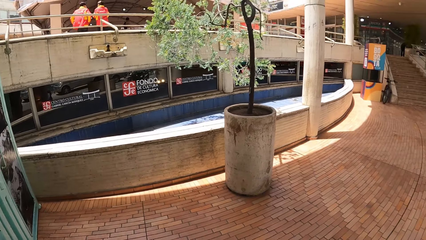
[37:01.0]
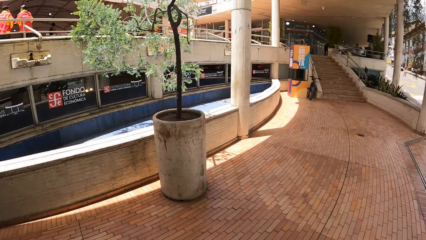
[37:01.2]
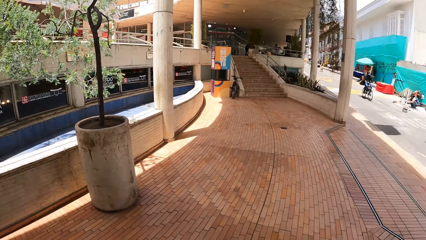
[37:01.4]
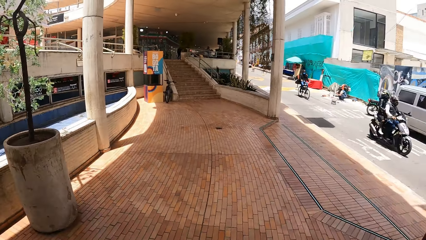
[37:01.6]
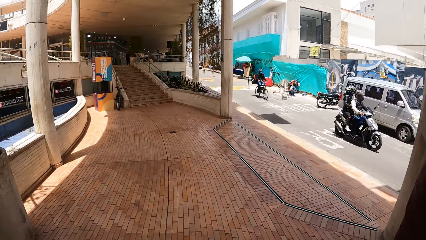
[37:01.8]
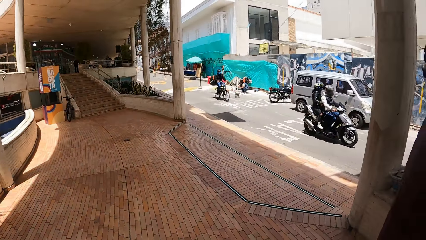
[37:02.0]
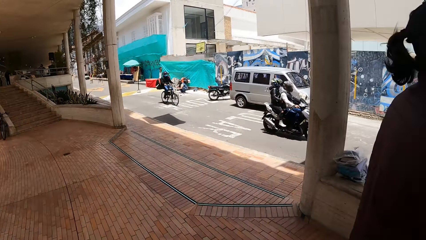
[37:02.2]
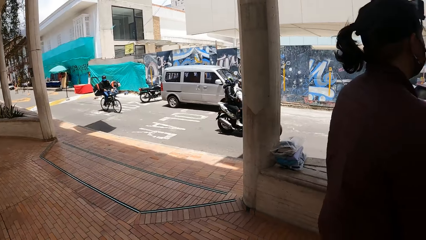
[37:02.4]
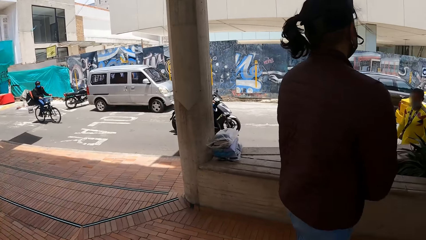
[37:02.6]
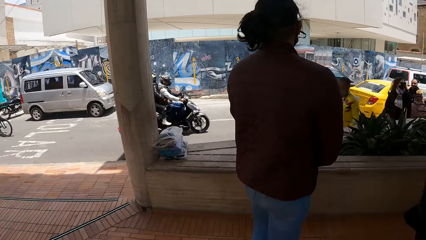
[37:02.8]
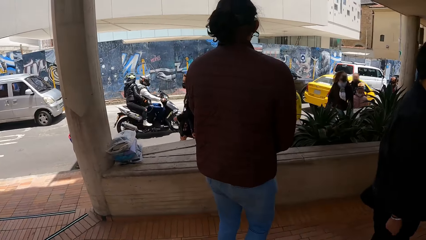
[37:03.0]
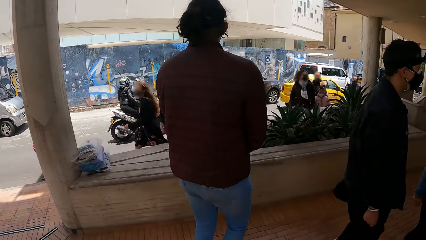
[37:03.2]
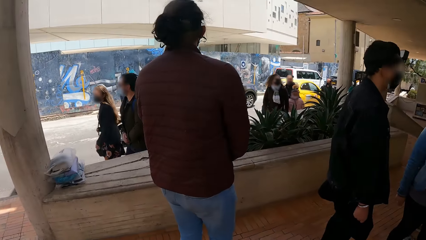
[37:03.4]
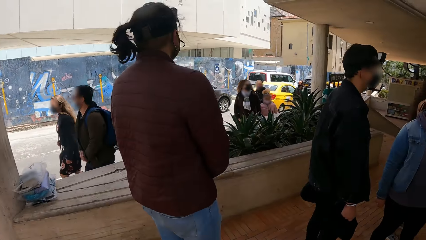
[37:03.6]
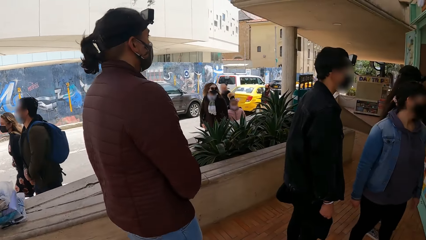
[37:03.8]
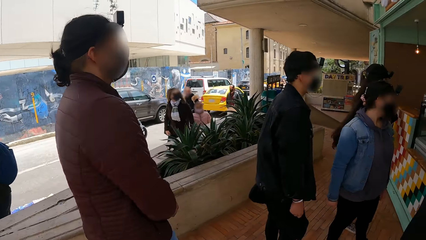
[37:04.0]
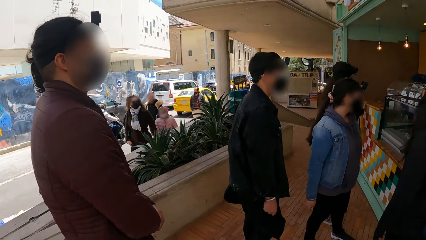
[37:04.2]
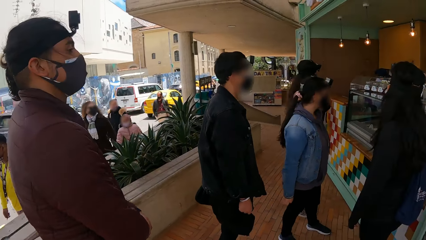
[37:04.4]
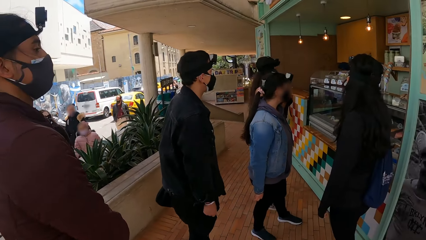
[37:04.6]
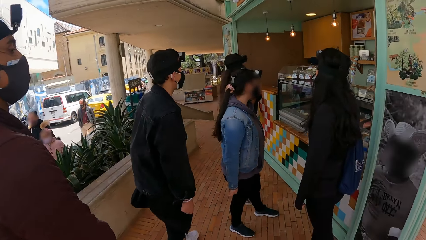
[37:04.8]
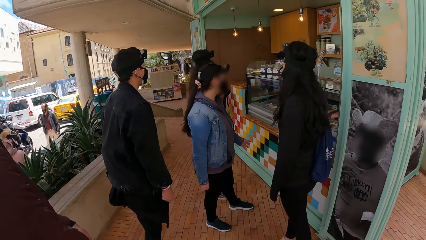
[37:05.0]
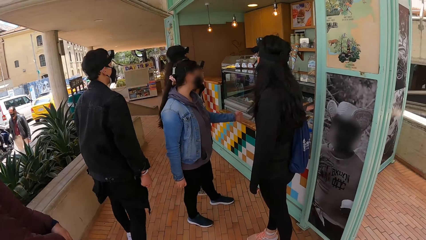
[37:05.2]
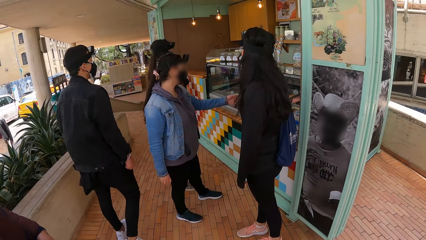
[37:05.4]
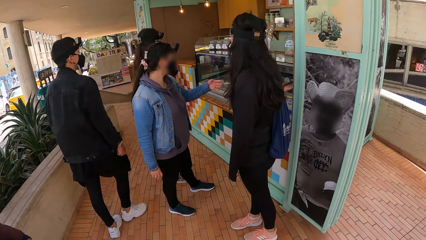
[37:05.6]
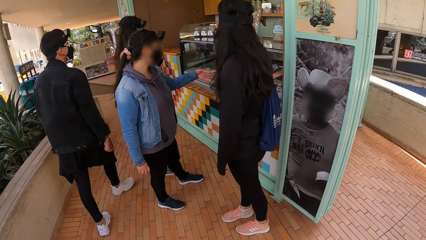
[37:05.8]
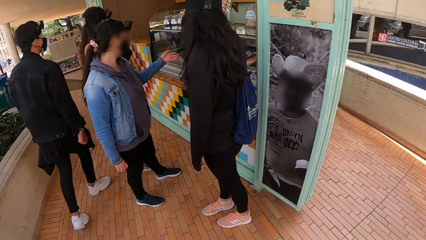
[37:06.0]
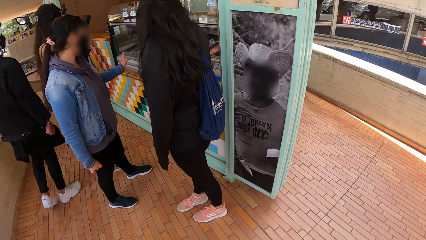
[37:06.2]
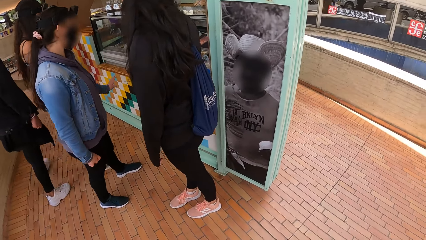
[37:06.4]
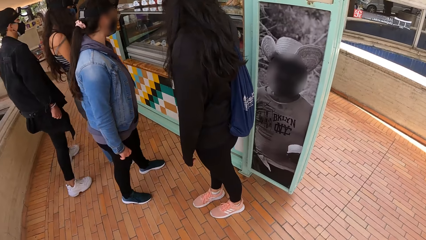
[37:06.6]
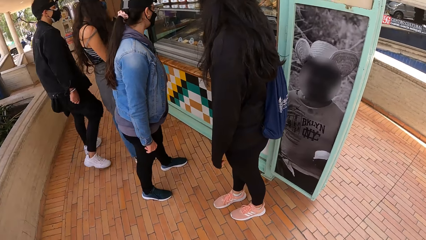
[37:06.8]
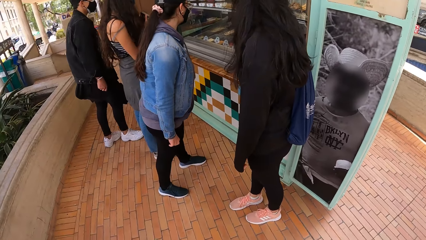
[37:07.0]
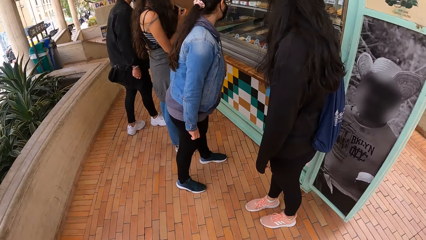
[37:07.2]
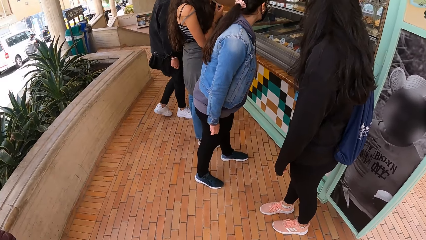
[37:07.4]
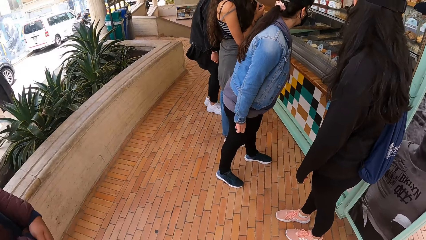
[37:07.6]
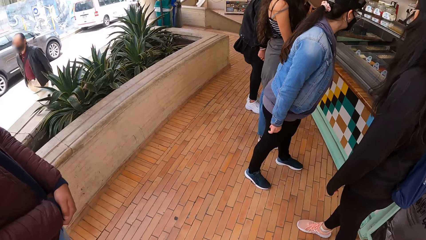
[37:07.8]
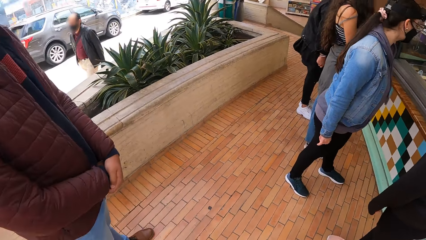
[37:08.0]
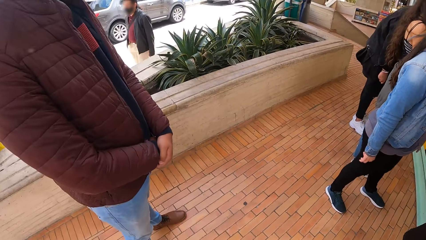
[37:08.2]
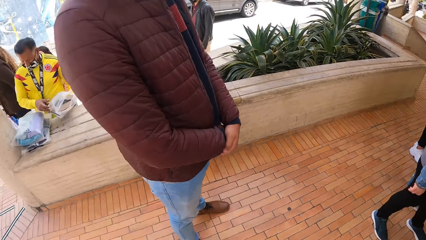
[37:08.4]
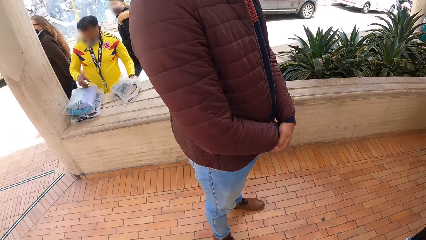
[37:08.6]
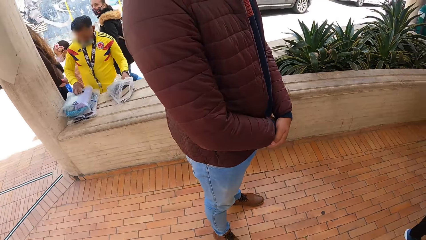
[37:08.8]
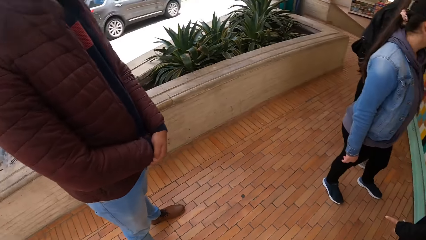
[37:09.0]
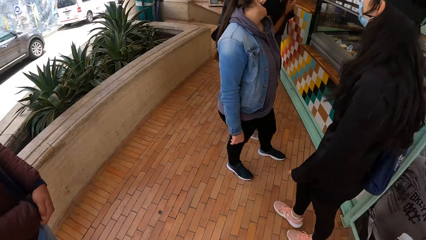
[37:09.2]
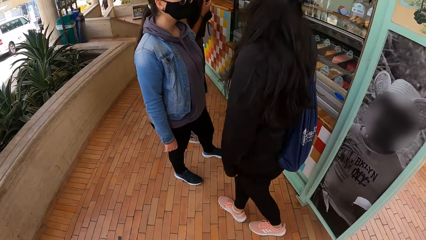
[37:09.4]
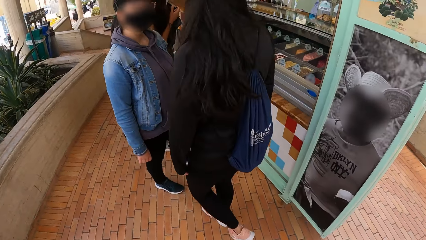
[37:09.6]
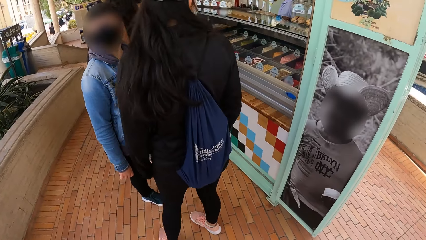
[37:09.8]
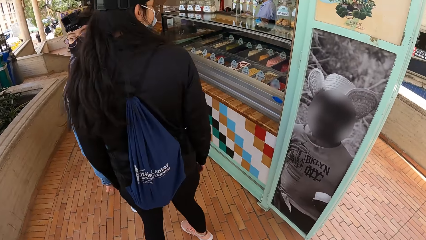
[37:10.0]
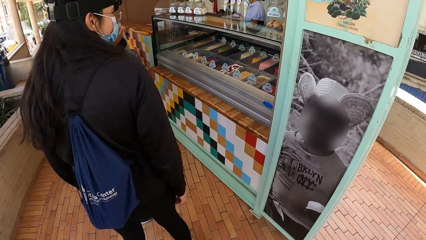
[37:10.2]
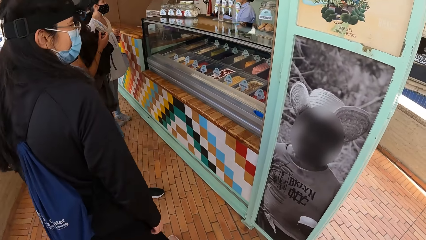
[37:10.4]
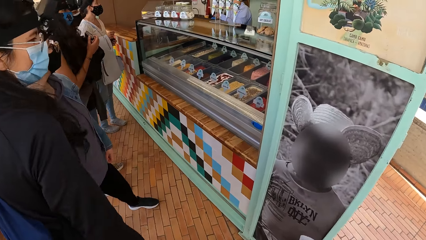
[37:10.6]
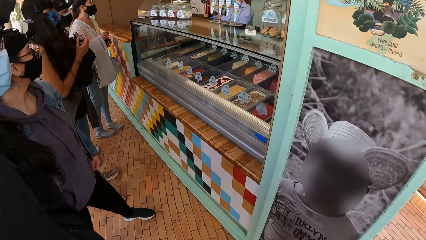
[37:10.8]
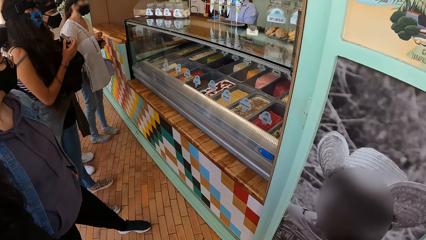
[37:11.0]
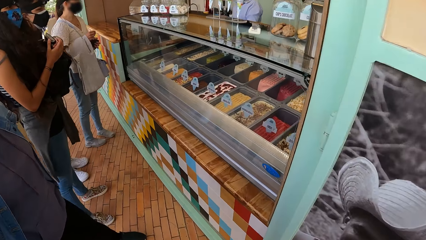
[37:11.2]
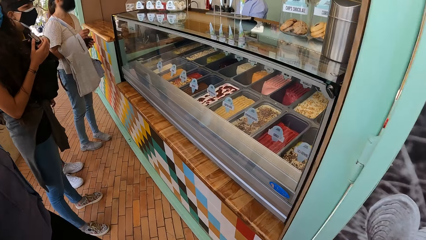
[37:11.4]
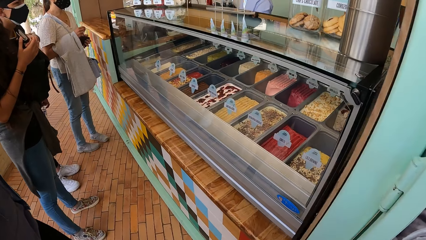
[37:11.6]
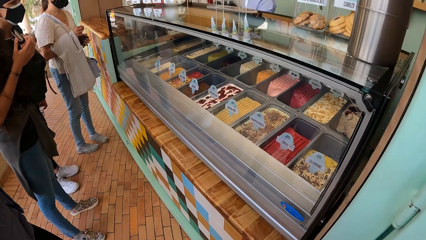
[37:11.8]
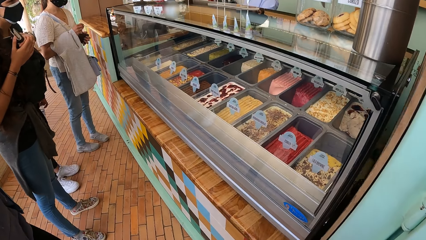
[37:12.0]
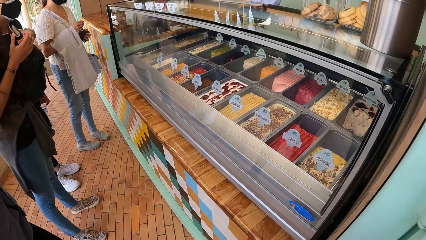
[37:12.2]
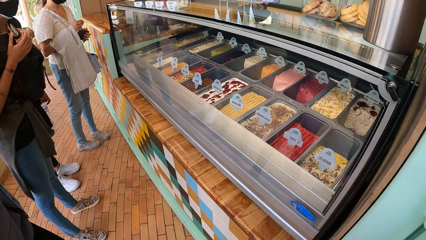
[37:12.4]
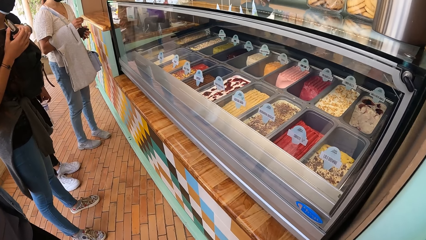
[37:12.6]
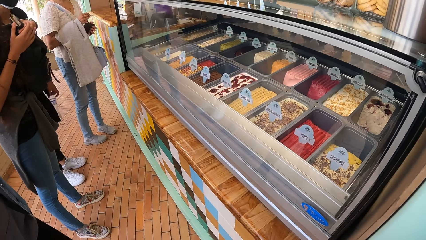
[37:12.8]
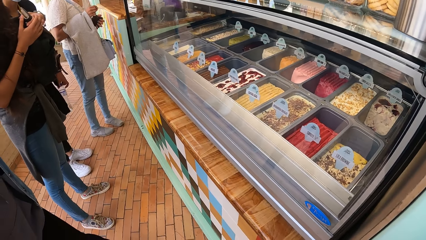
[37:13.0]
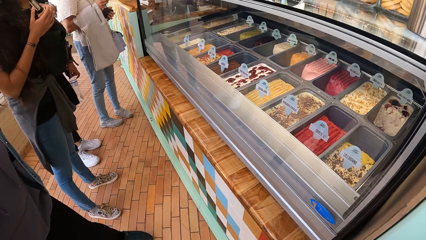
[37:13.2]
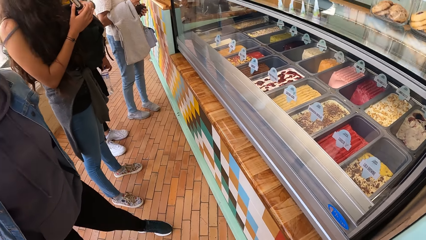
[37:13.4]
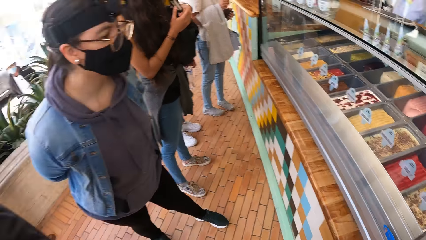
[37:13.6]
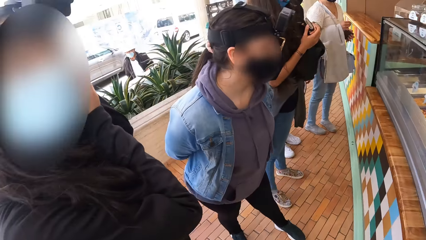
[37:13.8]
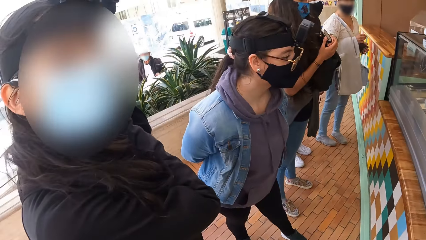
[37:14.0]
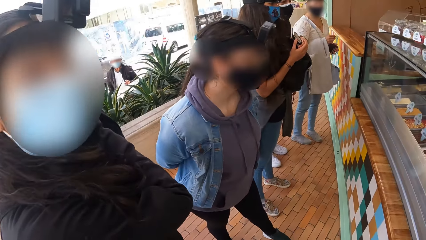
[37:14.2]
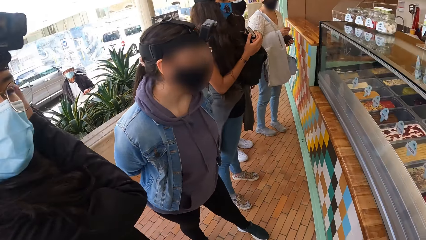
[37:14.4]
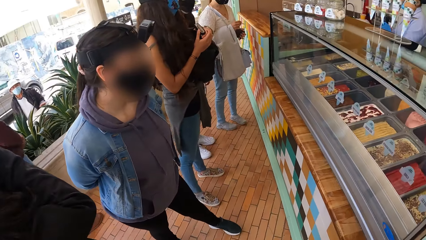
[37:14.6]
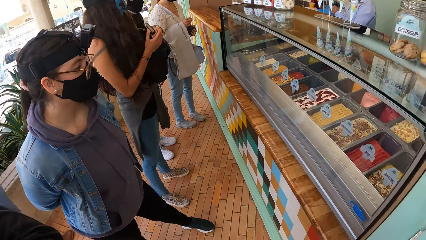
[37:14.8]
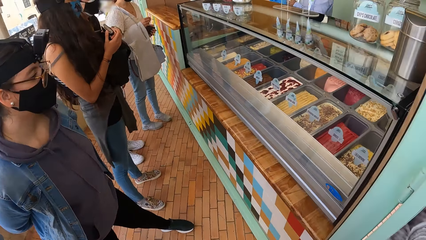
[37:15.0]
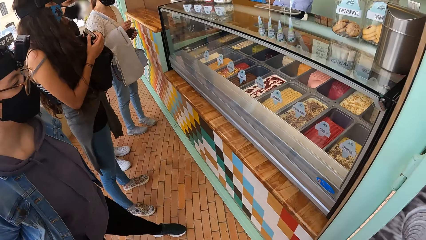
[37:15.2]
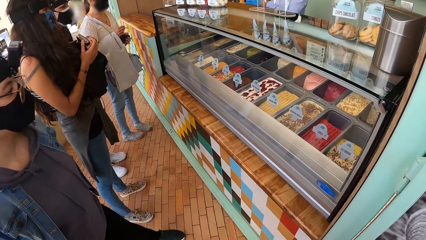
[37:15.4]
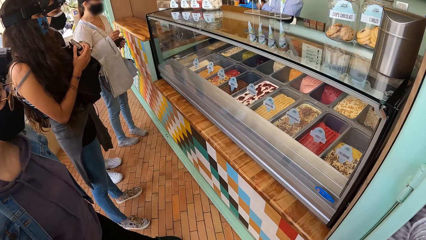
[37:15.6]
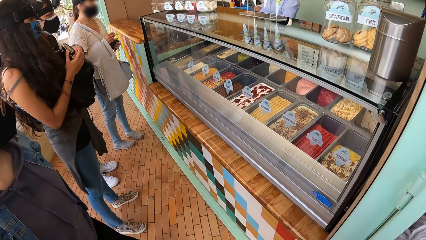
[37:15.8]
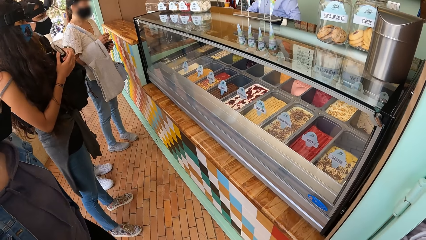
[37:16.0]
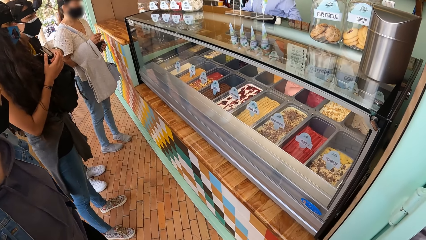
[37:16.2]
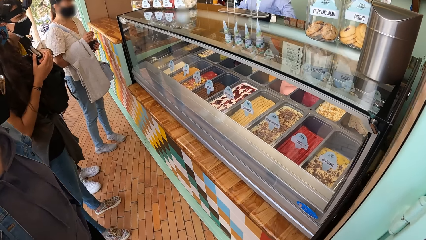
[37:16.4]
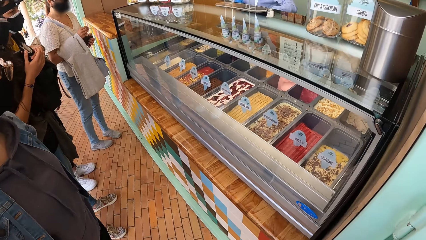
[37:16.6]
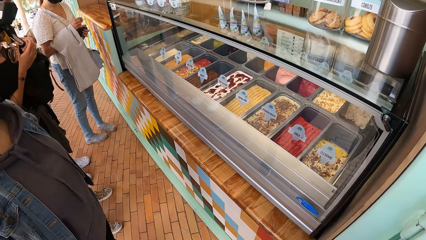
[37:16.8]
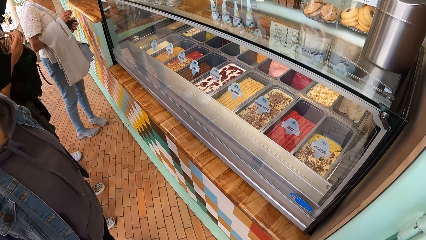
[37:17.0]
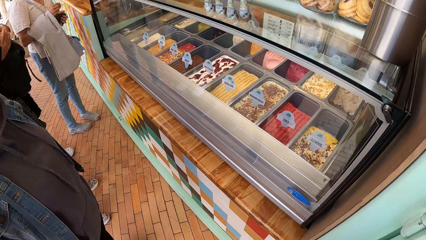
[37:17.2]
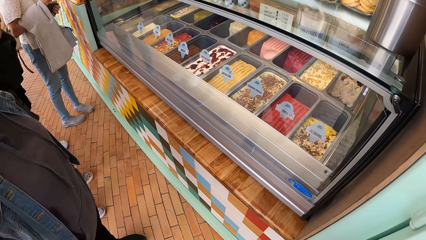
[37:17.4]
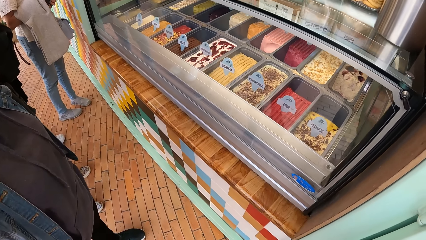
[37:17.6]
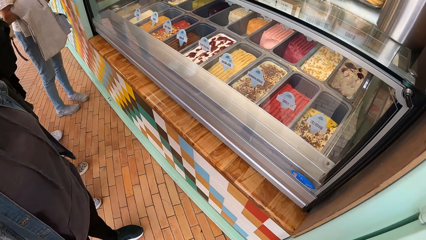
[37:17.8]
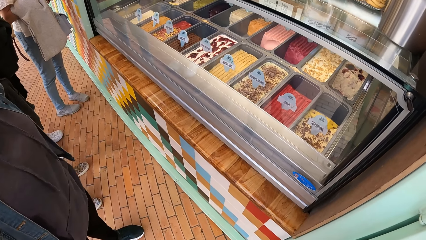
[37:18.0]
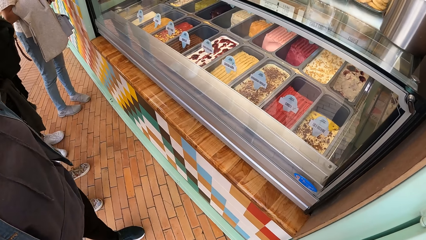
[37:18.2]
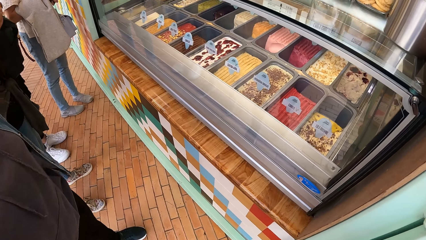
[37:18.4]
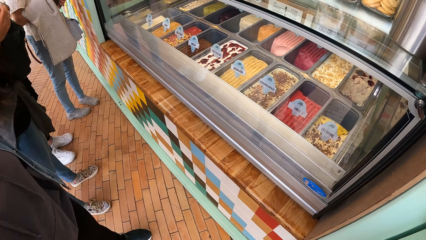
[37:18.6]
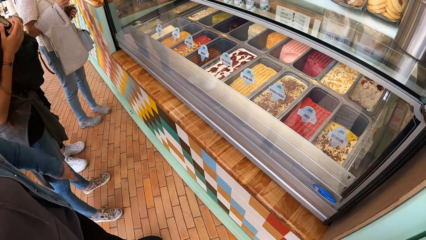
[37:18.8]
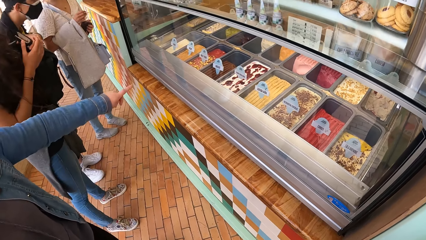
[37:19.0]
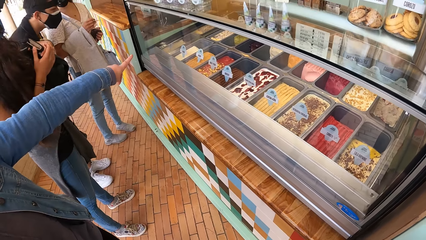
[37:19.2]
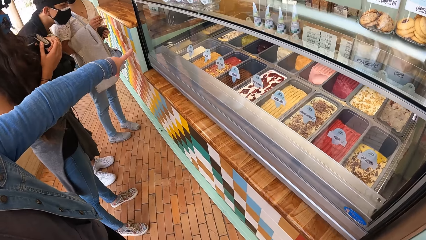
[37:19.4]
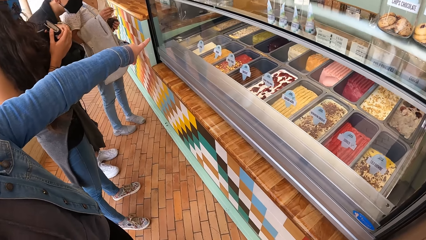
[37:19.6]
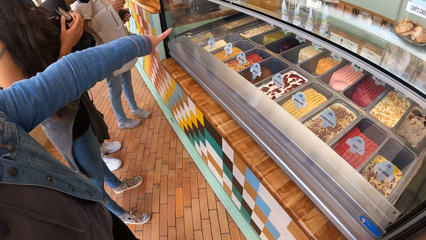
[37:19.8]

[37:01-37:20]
The camera wearer looks around the road. They look around the ice cream shop.
